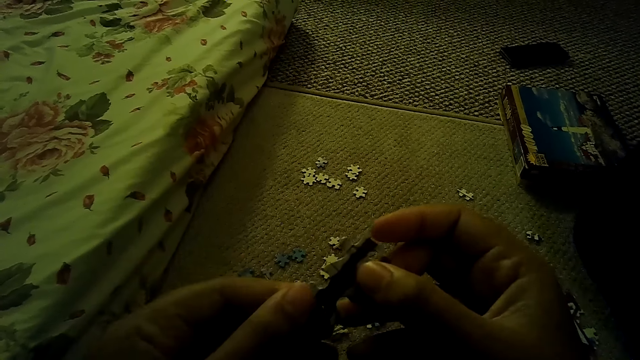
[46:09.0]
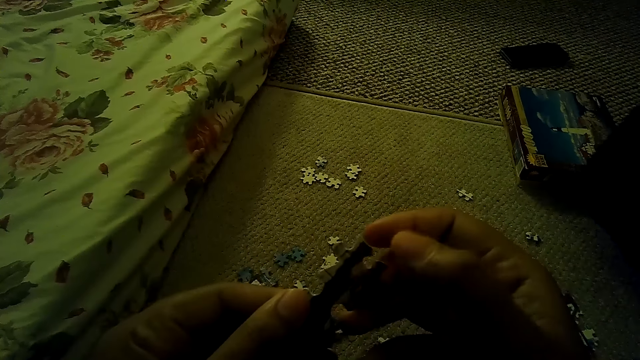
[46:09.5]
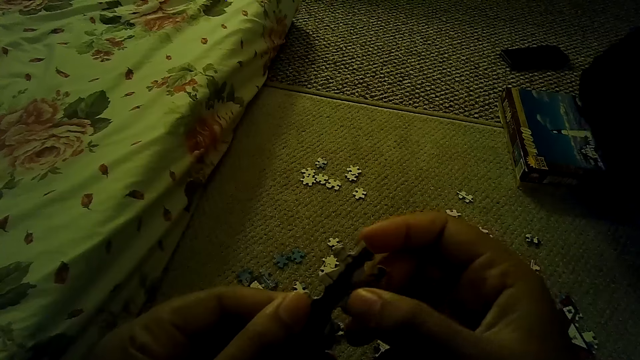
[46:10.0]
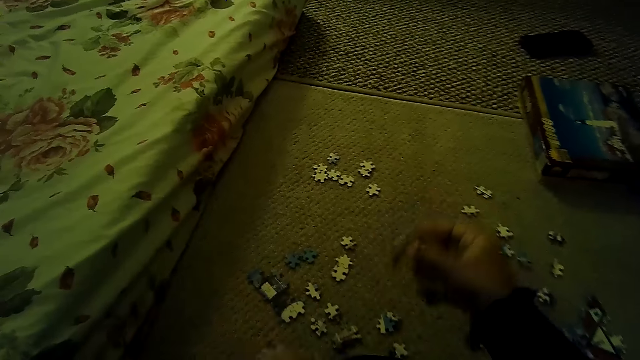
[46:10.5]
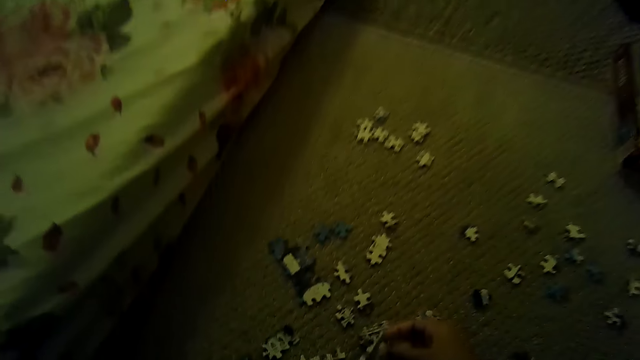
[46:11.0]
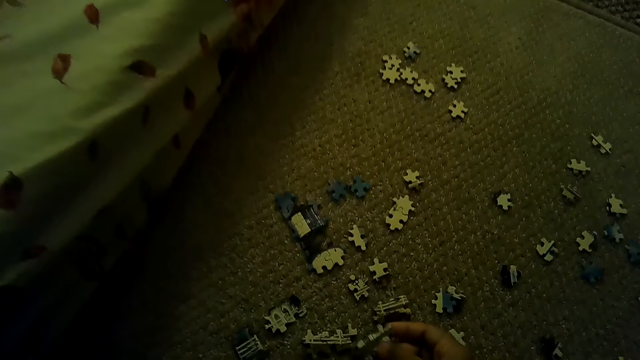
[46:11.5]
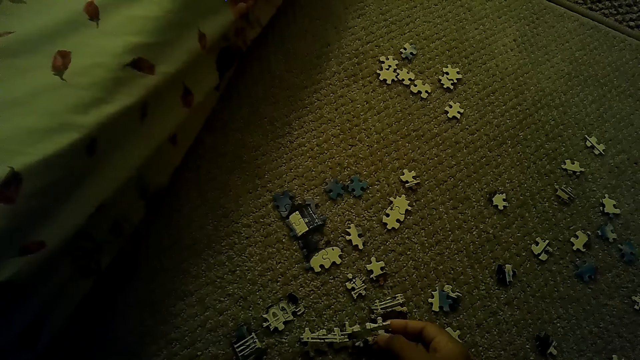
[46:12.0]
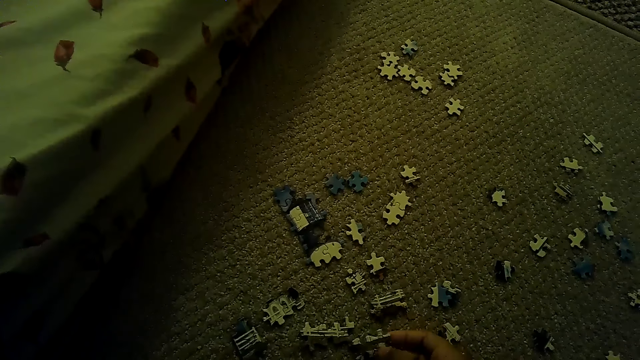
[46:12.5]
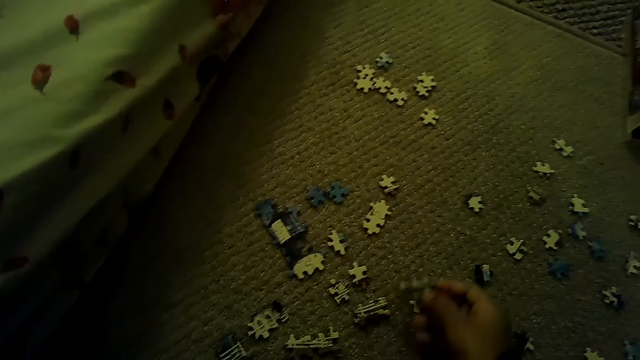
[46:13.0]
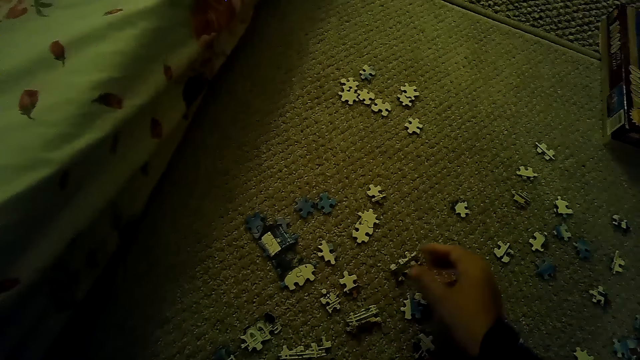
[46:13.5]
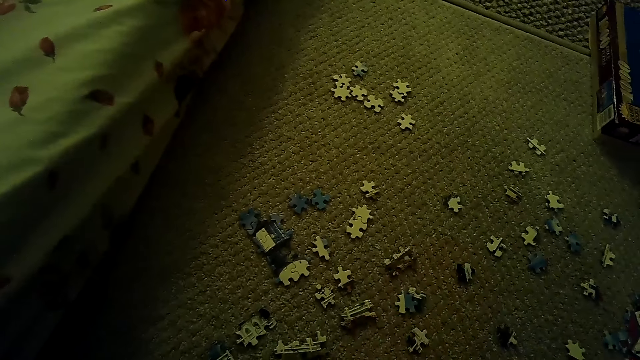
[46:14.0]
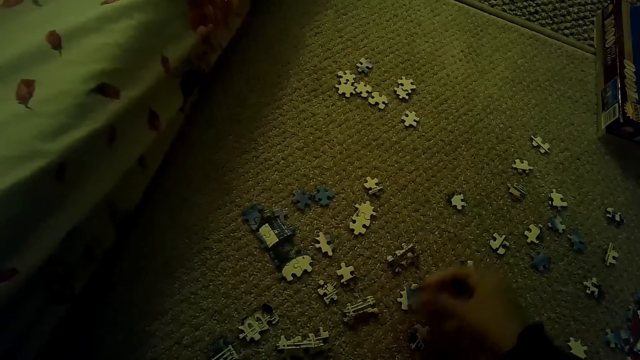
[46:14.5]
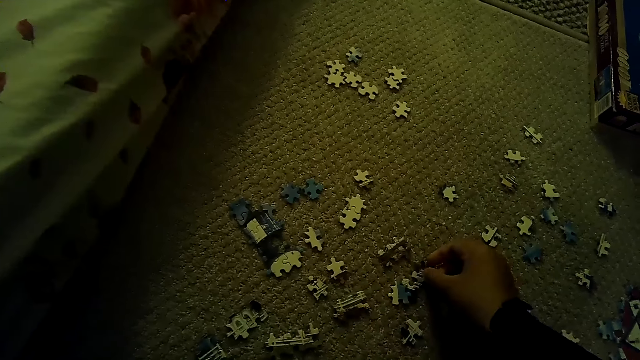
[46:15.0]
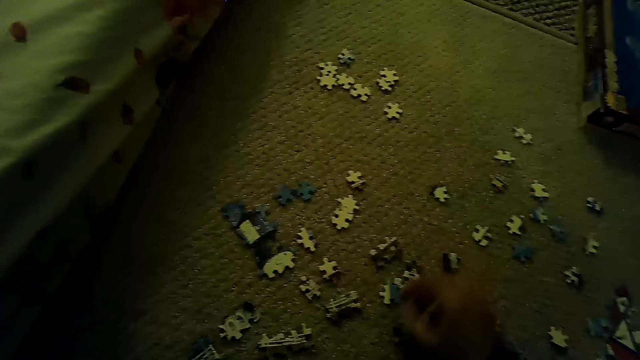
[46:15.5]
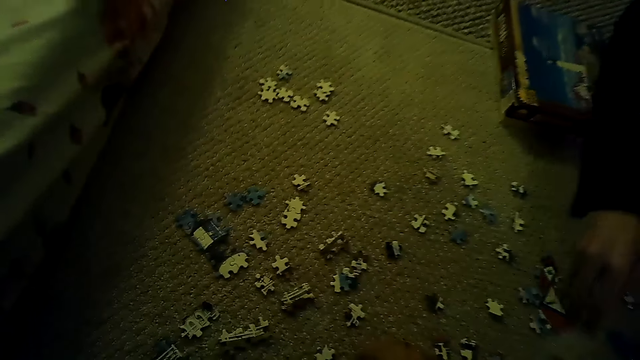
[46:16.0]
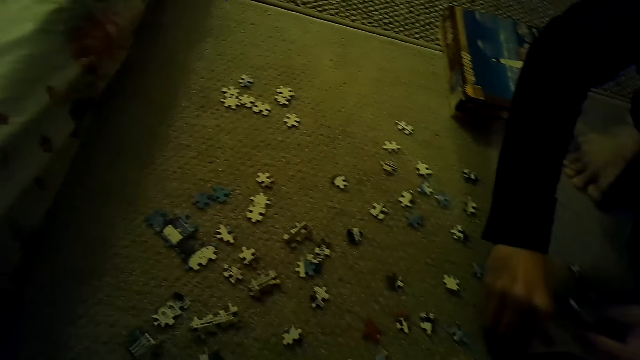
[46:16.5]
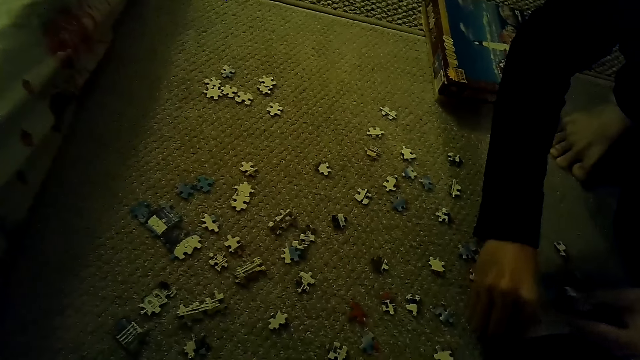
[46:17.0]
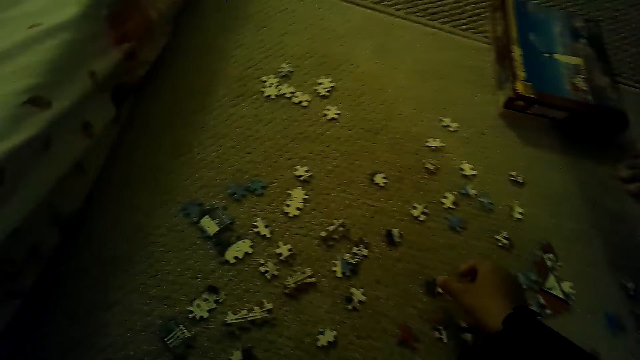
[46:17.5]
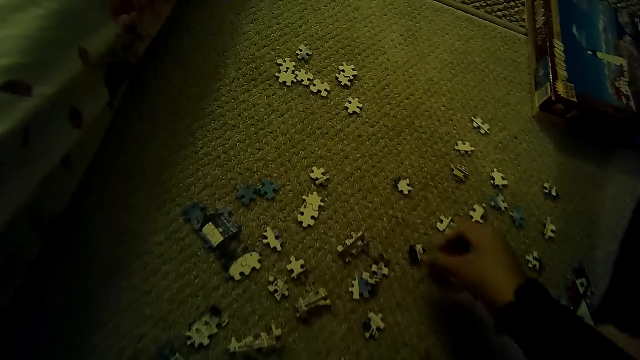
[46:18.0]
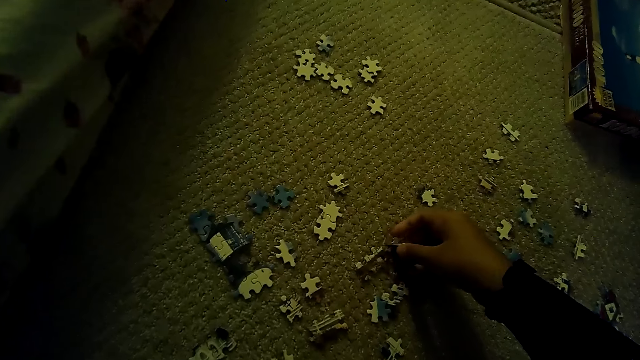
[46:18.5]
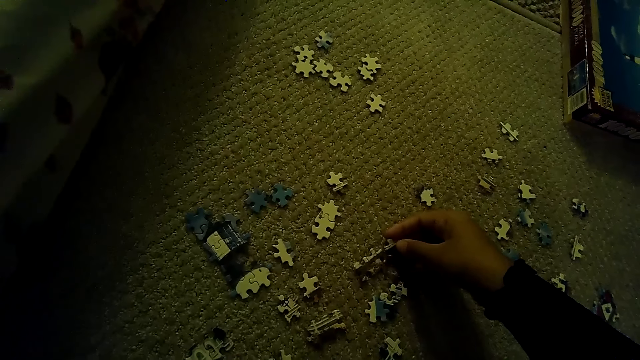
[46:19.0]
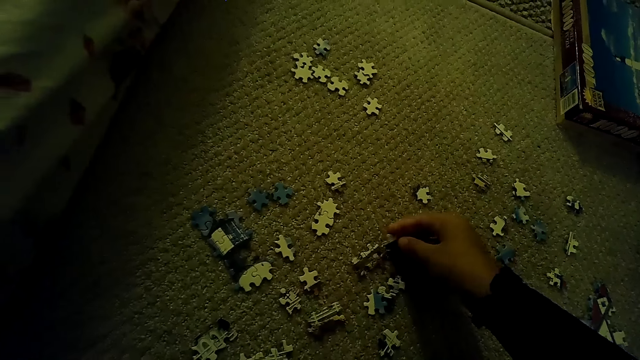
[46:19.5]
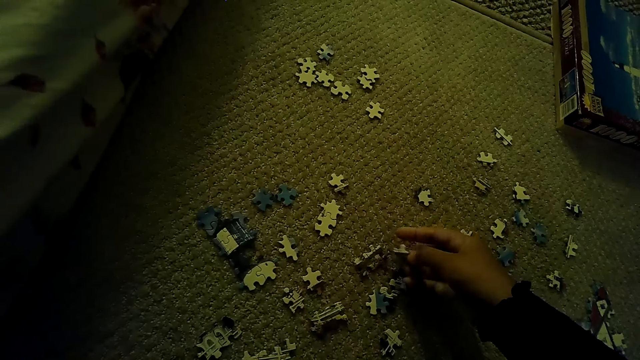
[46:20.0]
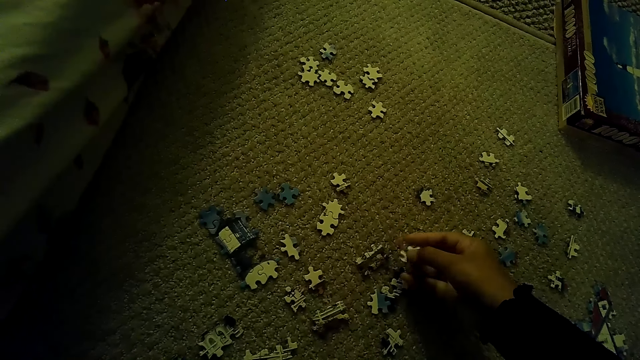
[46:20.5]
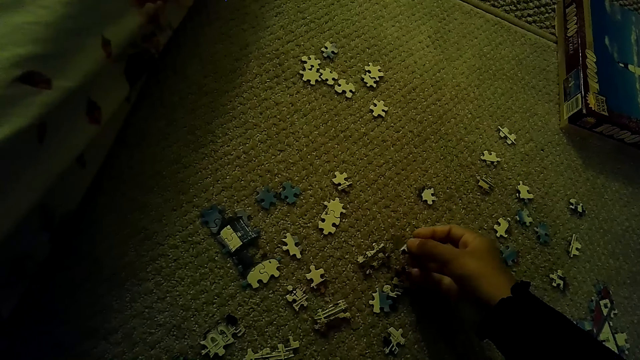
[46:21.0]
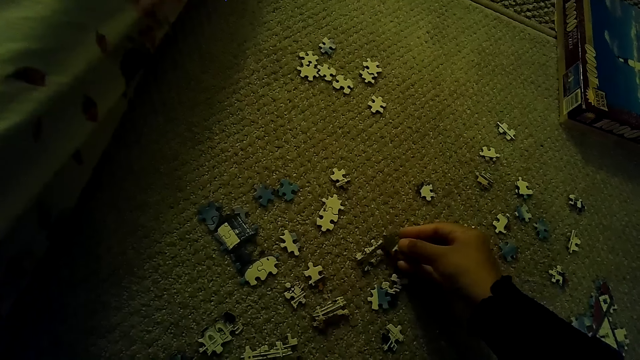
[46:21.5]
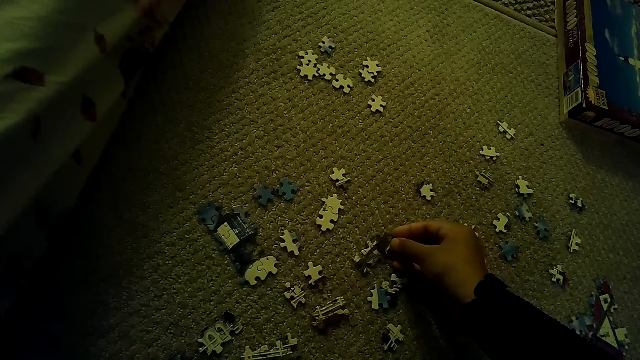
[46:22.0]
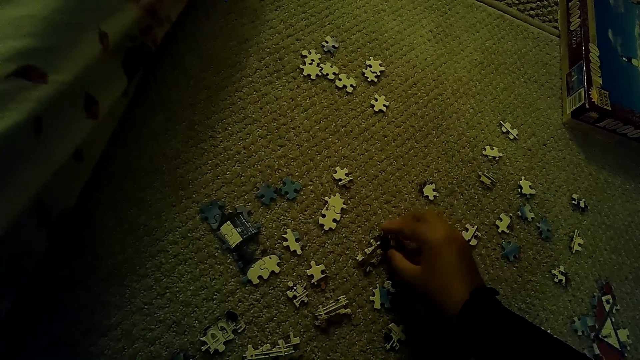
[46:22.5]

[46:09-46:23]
The camera wearer plays a jigsaw puzzle on the floor. They put down the puzzle pieces. They move the puzzle pieces. A person picks the puzzle piece. The camera wearer picks a puzzle piece. They fix the puzzle pieces.

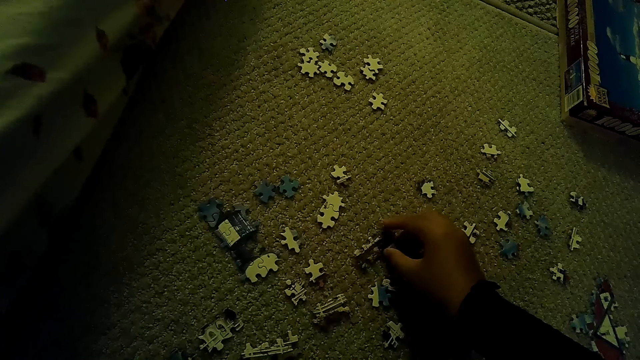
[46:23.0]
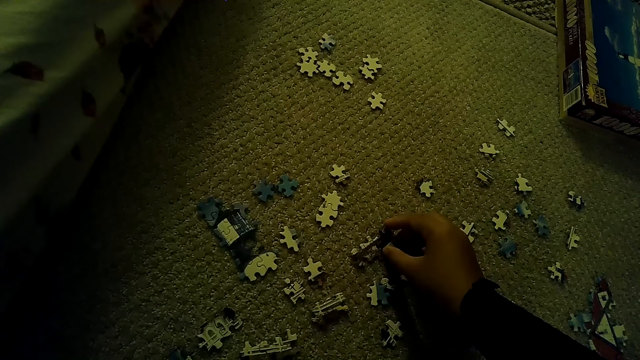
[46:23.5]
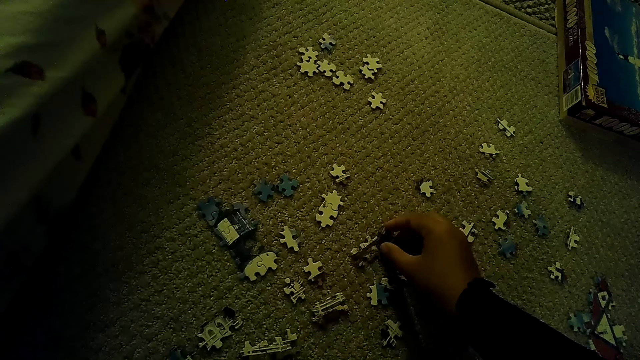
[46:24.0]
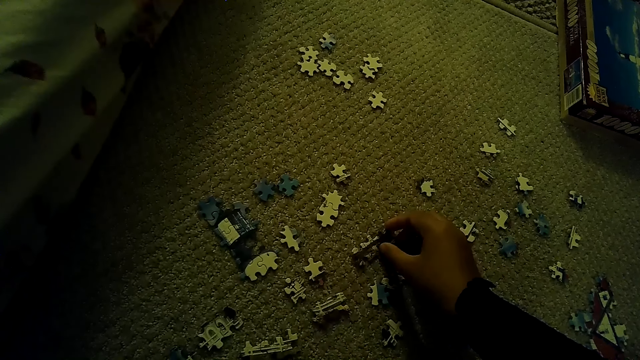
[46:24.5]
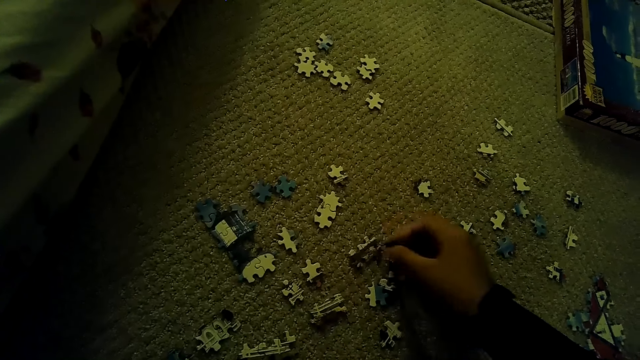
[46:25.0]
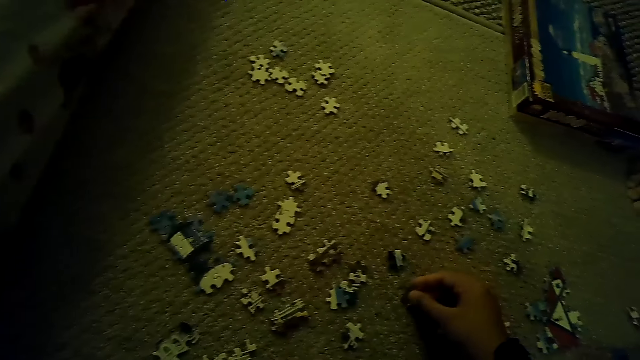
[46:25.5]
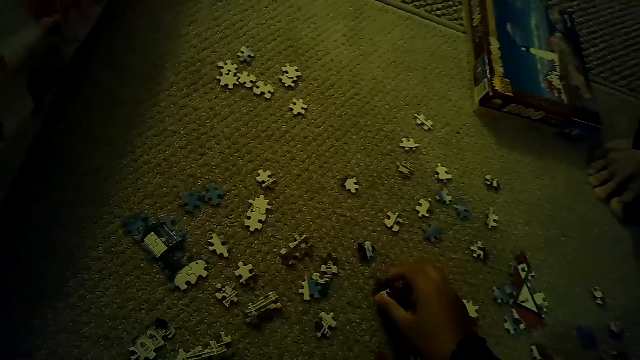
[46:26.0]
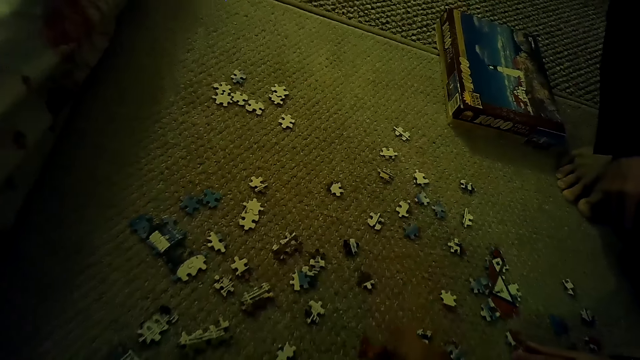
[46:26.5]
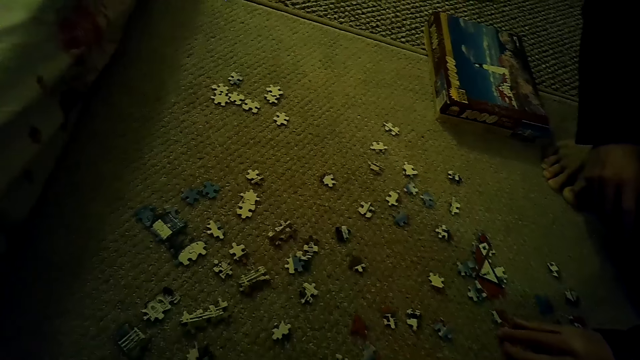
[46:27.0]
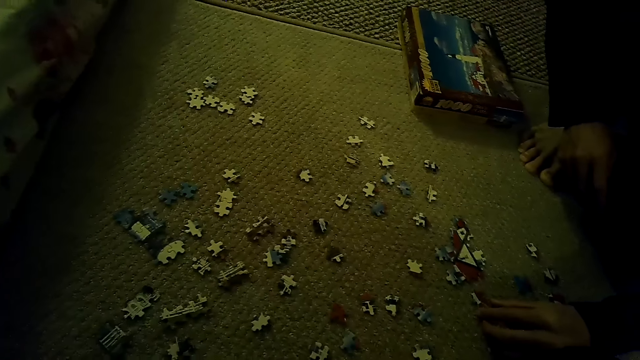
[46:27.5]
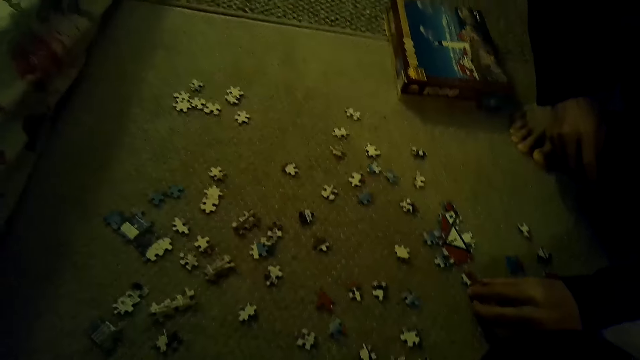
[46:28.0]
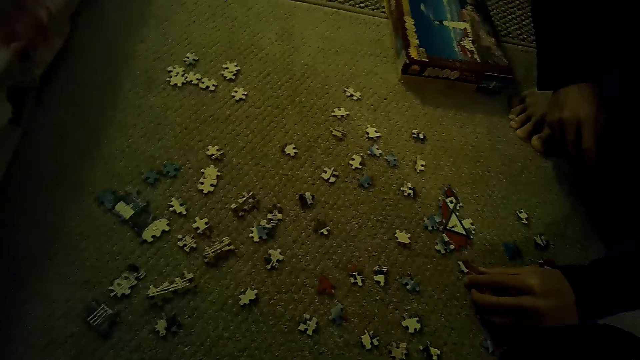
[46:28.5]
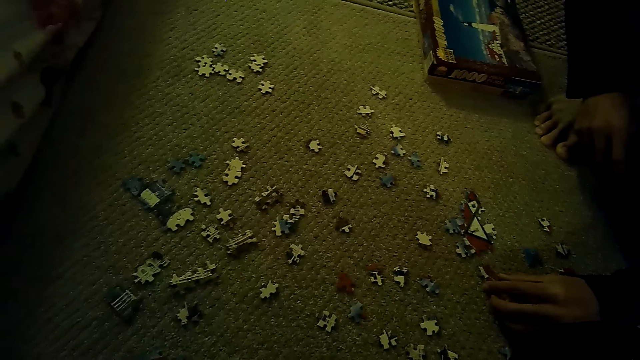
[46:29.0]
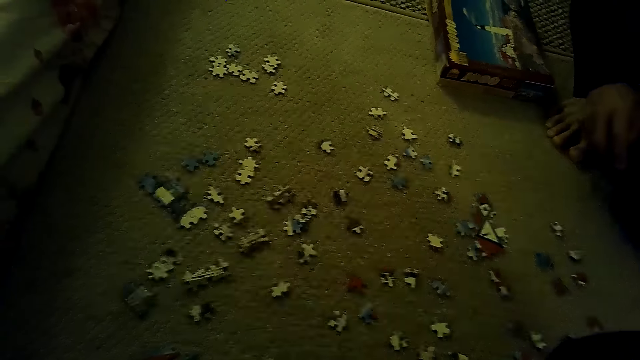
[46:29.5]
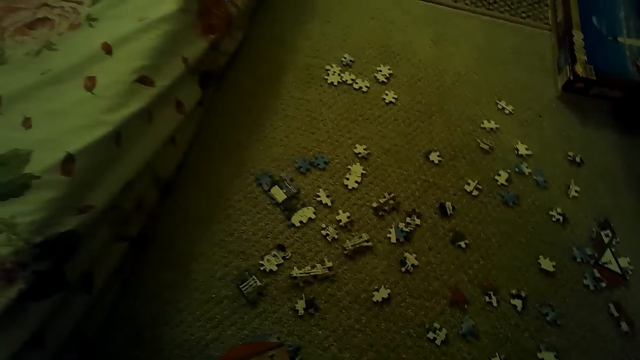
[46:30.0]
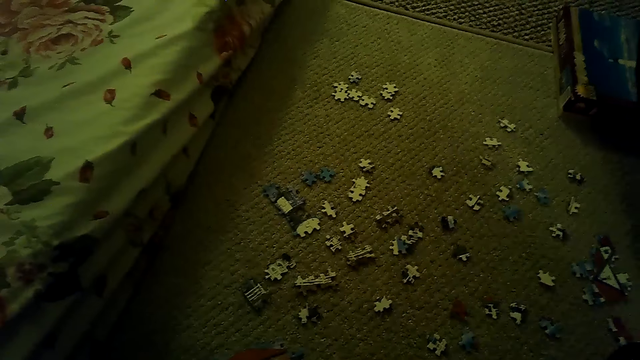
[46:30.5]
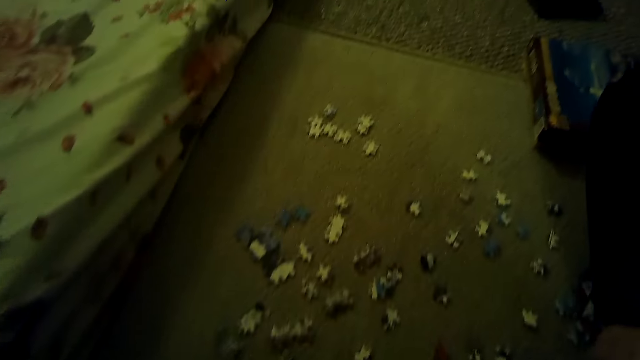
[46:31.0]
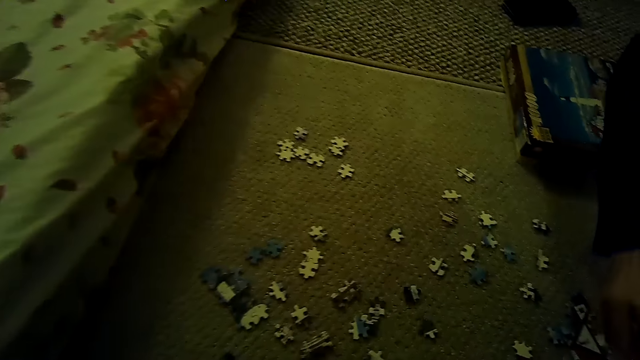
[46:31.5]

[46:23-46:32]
The camera wearer puts down the puzzle piece. A person fixes the puzzle piece.
